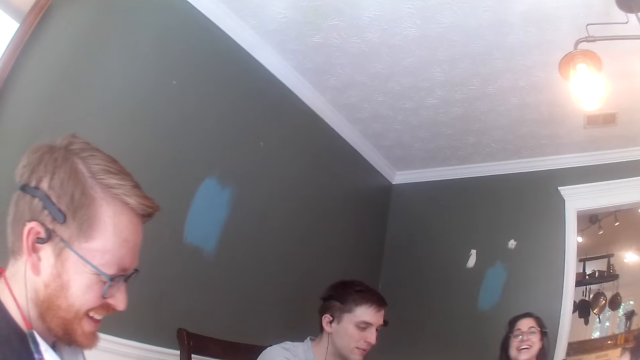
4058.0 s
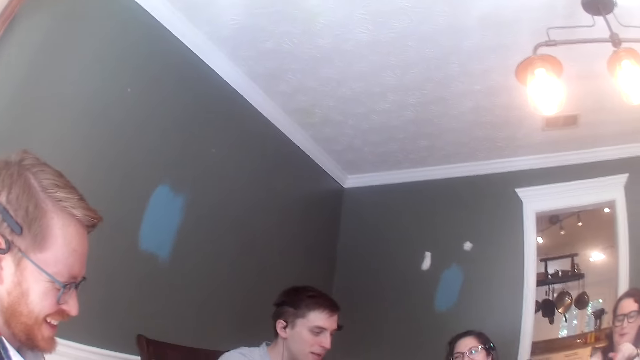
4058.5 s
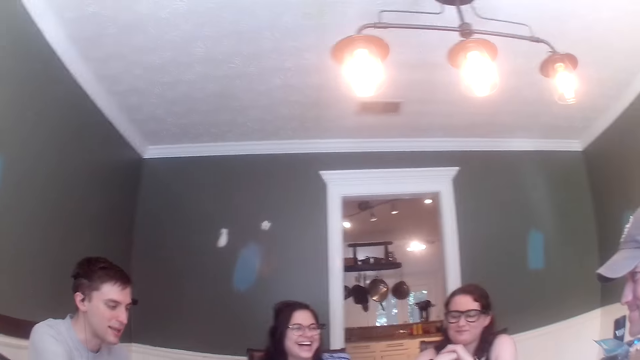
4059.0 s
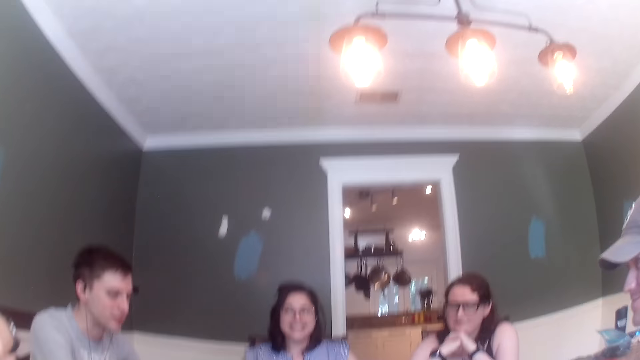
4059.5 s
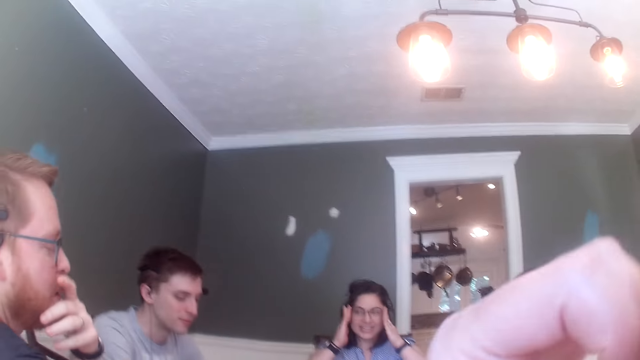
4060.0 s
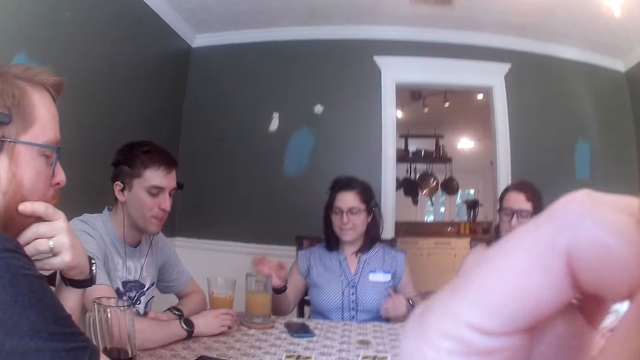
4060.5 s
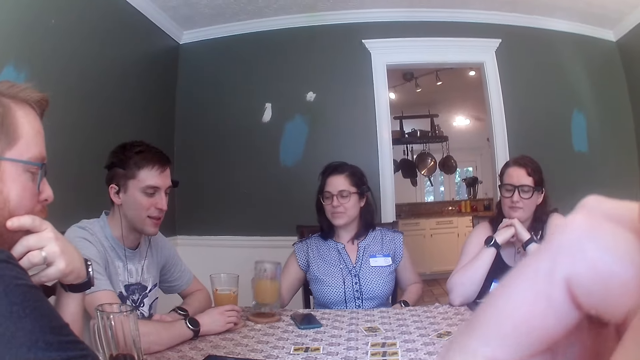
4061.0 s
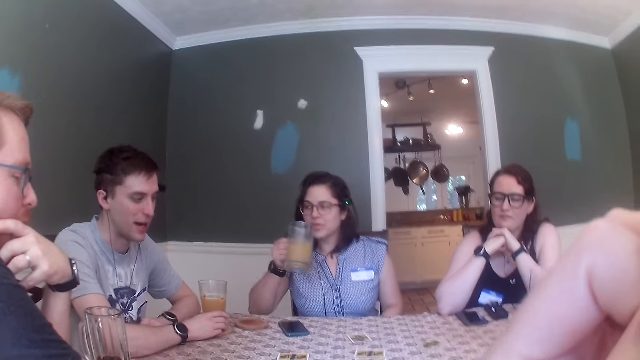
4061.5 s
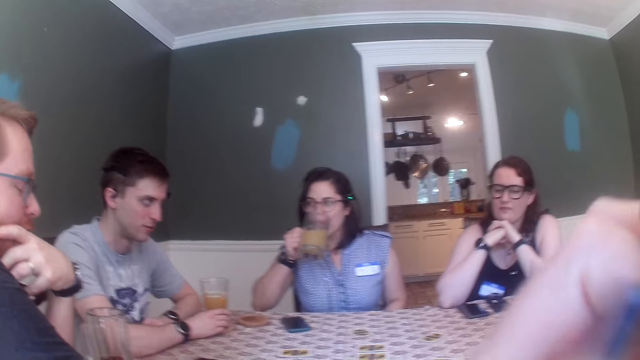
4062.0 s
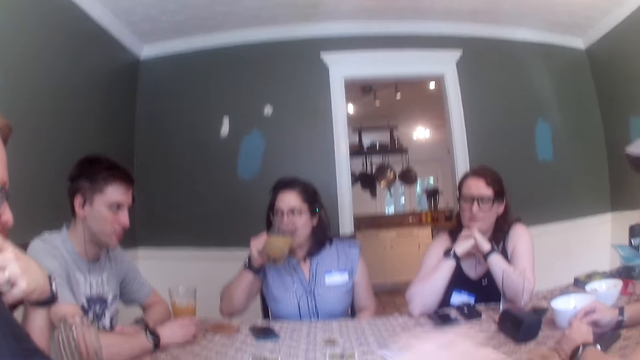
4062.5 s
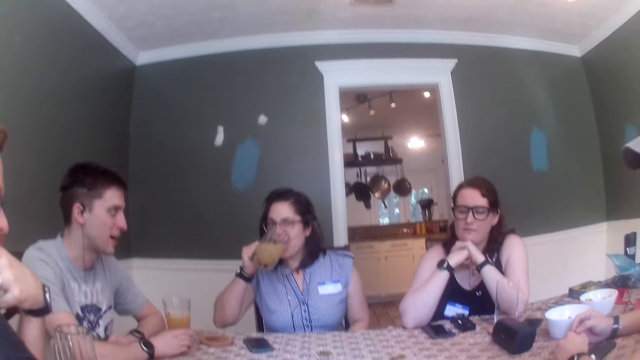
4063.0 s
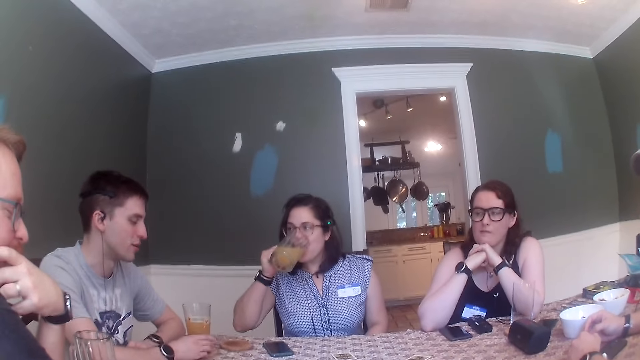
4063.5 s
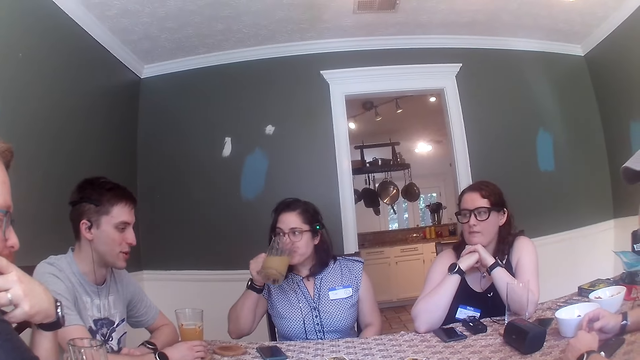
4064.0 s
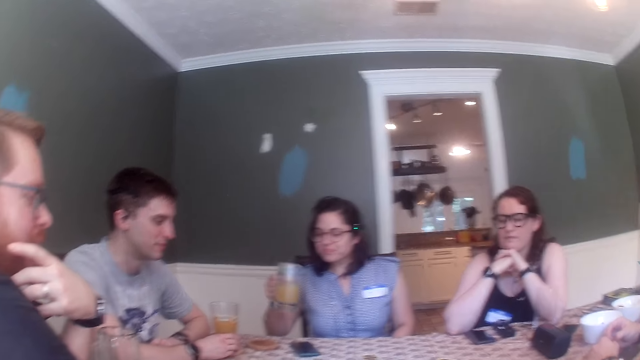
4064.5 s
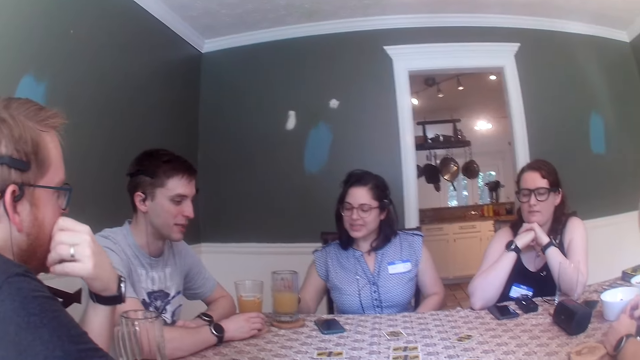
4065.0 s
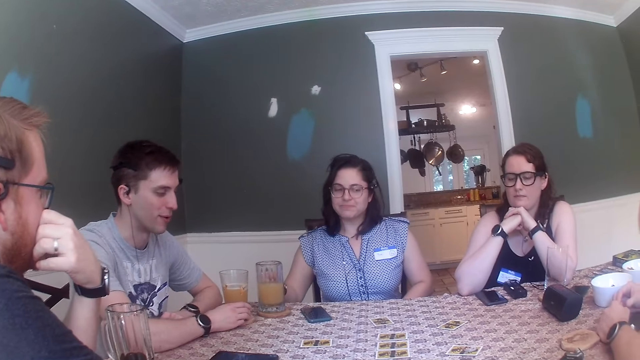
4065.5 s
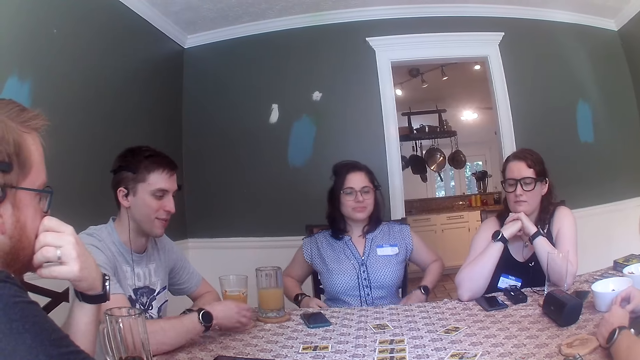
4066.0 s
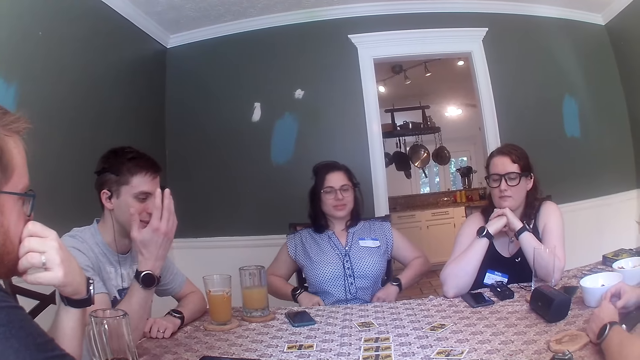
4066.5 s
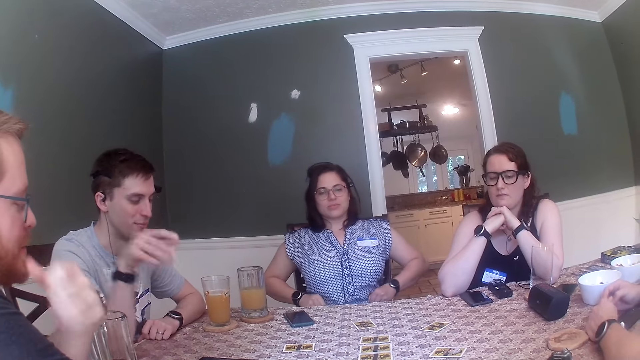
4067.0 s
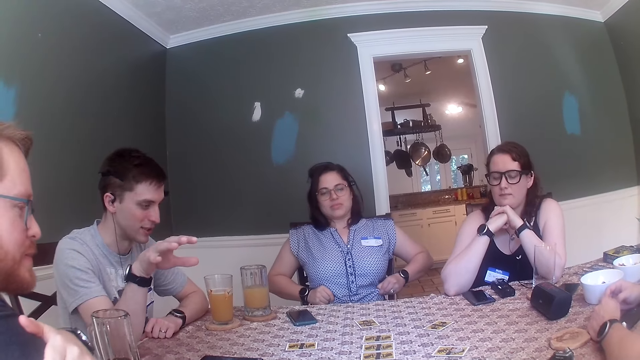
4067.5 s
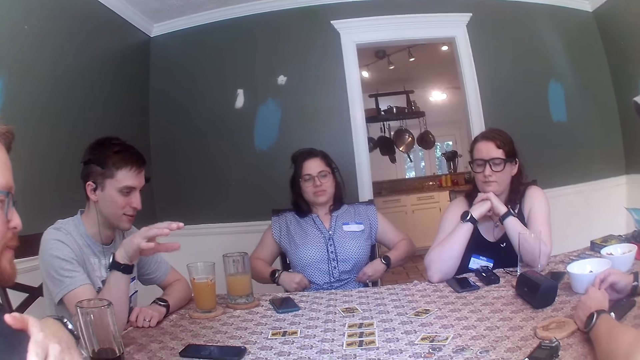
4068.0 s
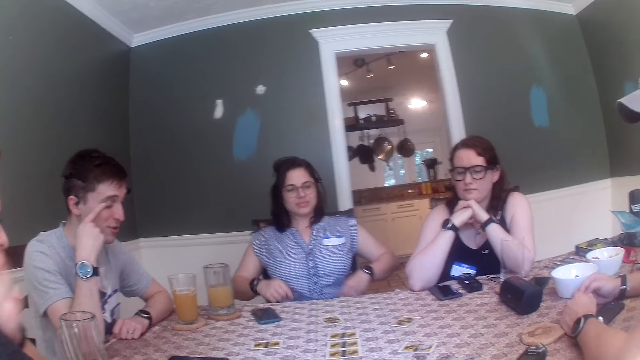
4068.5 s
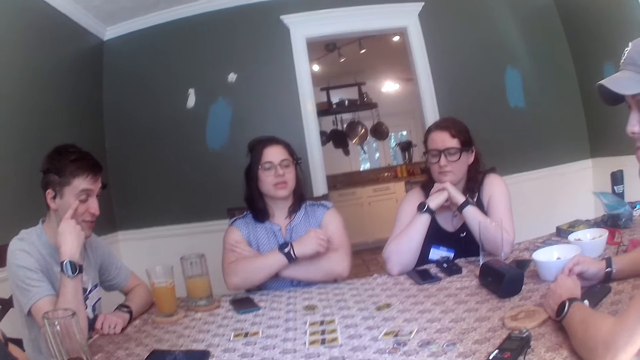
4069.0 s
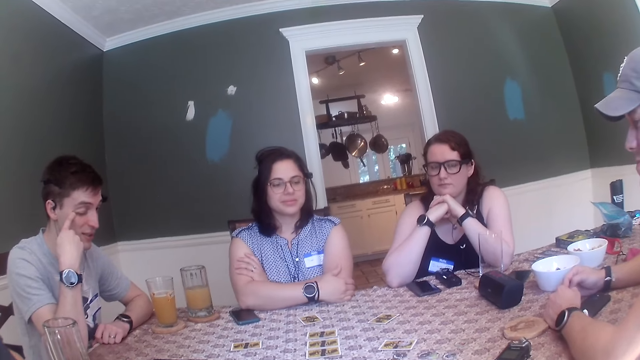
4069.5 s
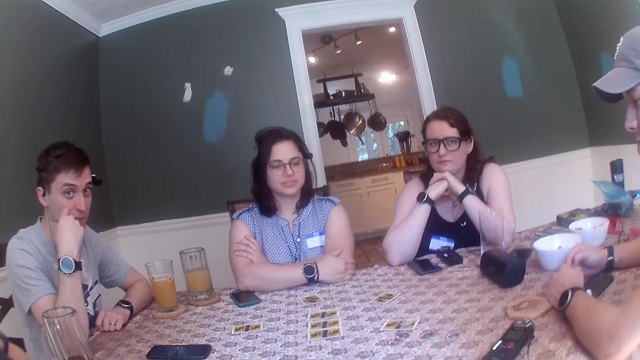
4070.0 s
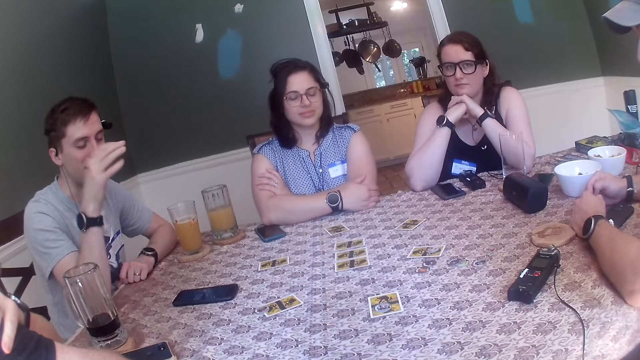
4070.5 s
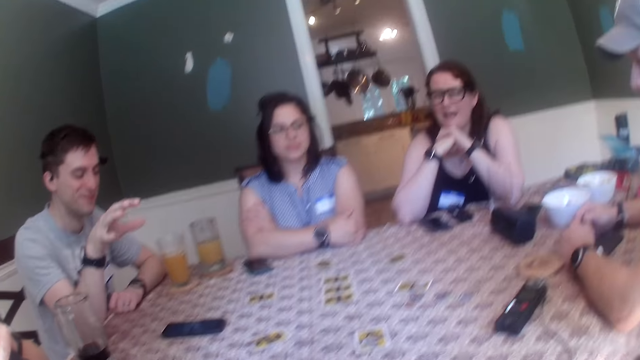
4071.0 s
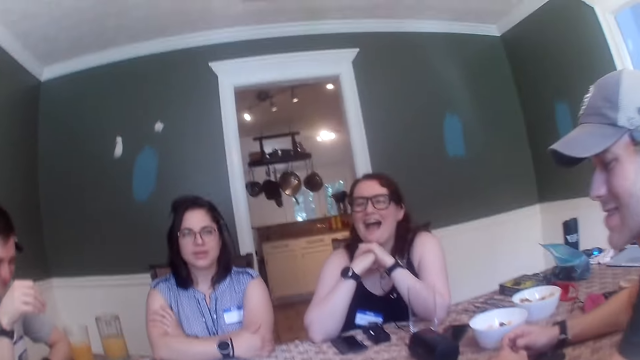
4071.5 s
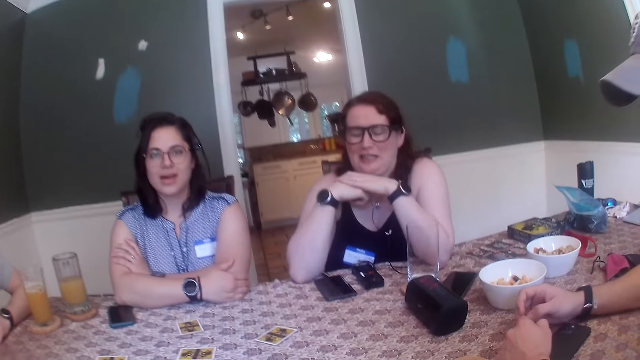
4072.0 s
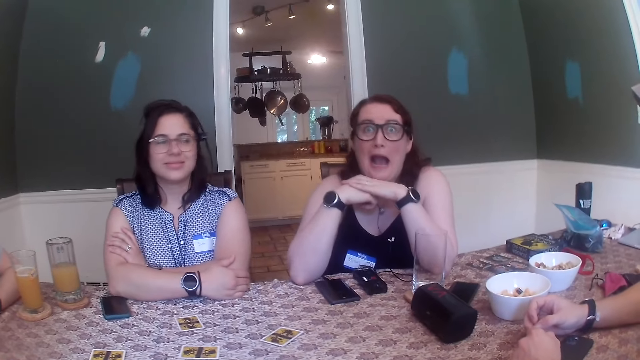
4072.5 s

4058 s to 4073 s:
A man sits beside another man. The second man sits beside a woman. A third man sits beside the camera wearer. The first man touches his face. The woman adjusts a pair of glasses on her face with both hands. The camera wearer touches her face. The woman picks up a mug on the table with her right hand. She drinks from the mug in her right hand. The third man sits beside the camera wearer. The woman drops the mug on the table with her right hand. Another woman puts juice on the table. The first woman adjusts her cloth with both hands. She drops both hands on the table.

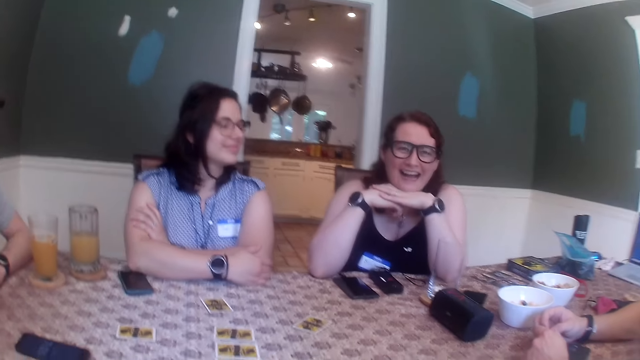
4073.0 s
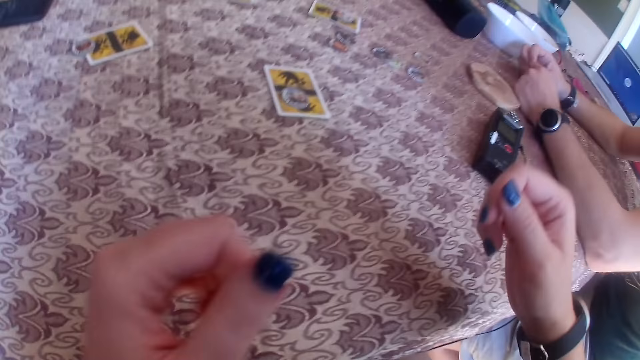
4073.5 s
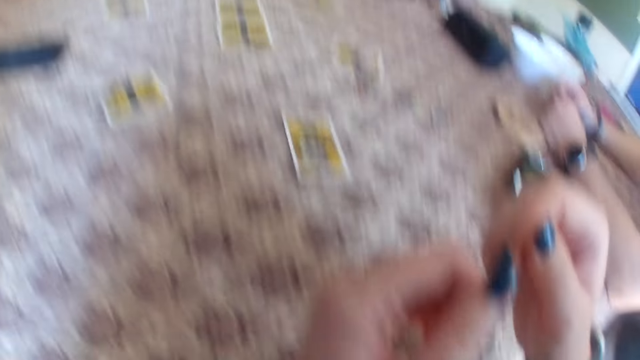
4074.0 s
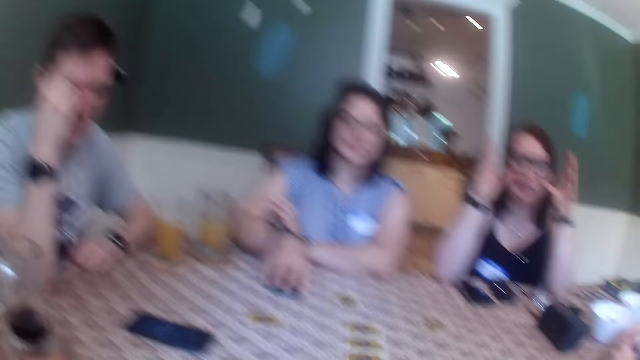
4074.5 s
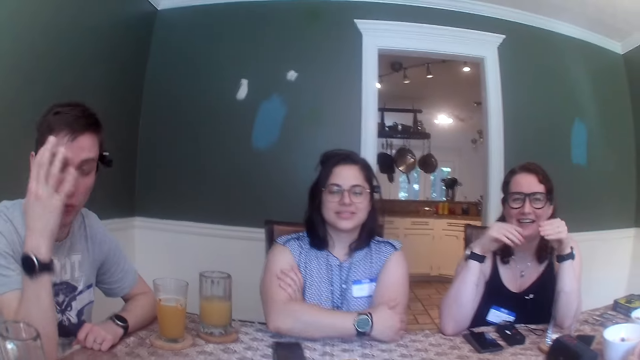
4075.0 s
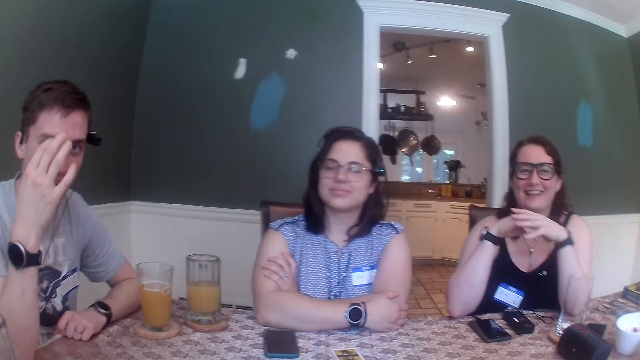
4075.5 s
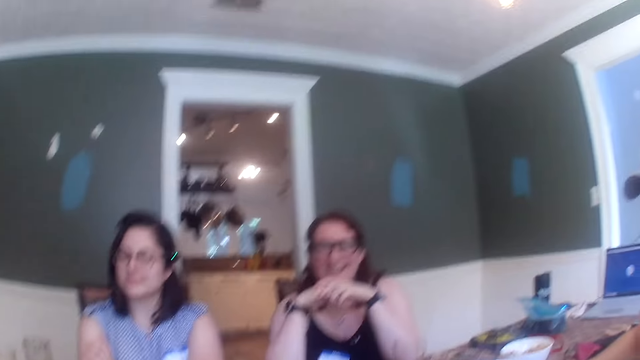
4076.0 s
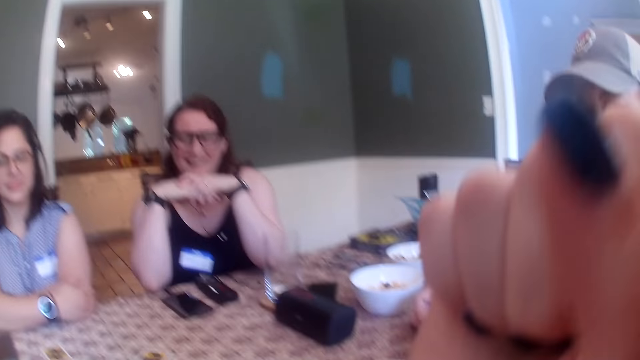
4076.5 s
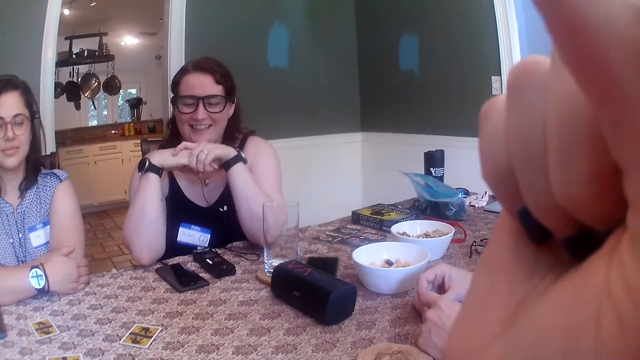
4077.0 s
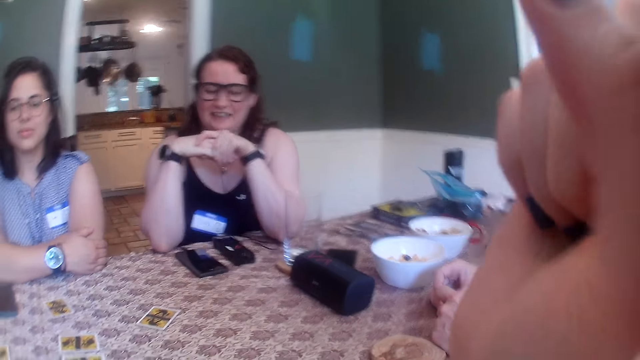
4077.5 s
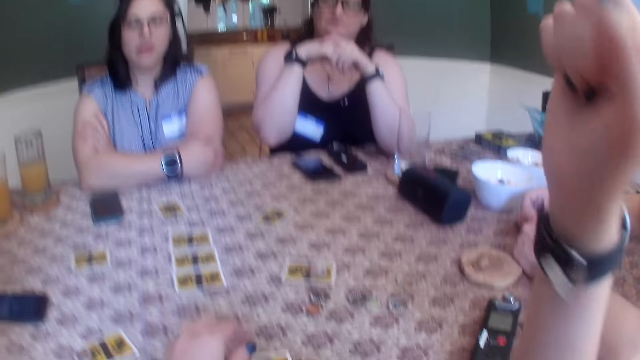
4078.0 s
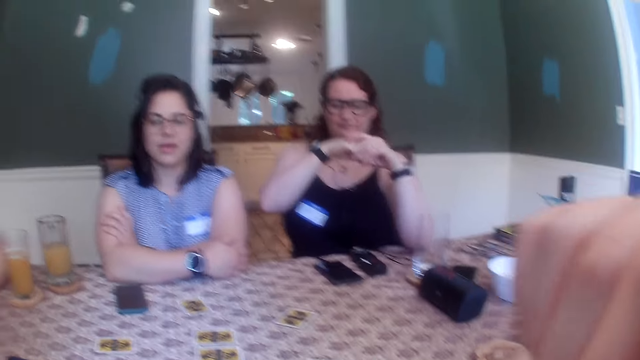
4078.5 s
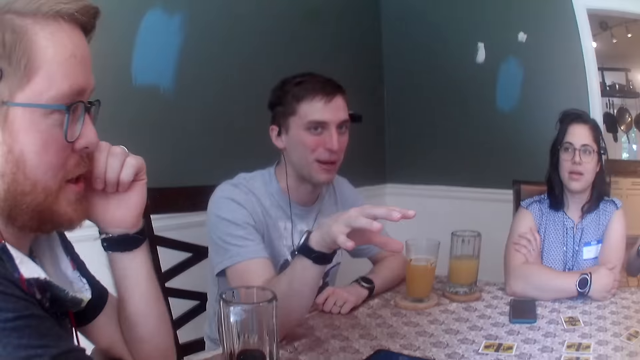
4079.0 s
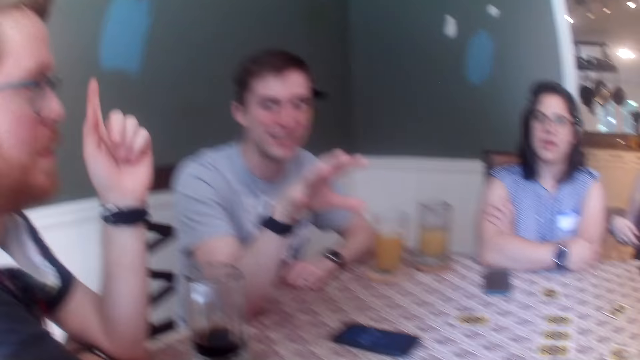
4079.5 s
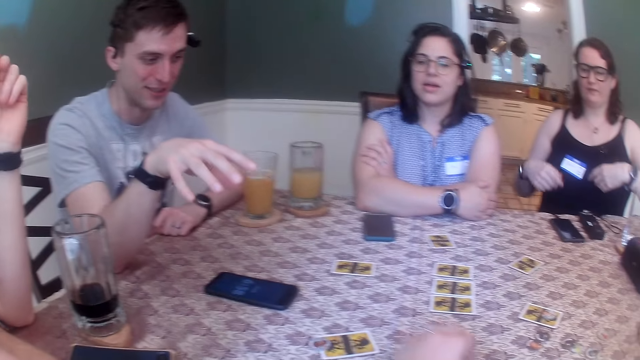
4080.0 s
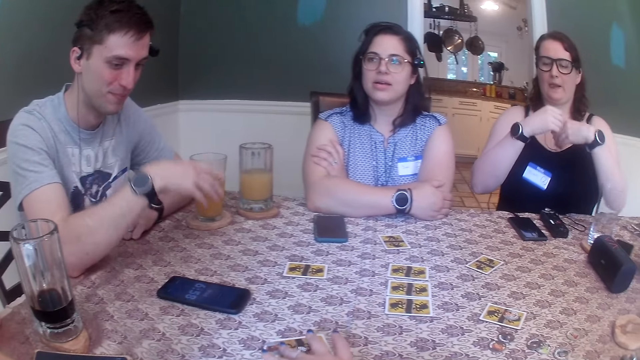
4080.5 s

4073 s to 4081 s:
A woman touches a phone on the table with her right hand.
